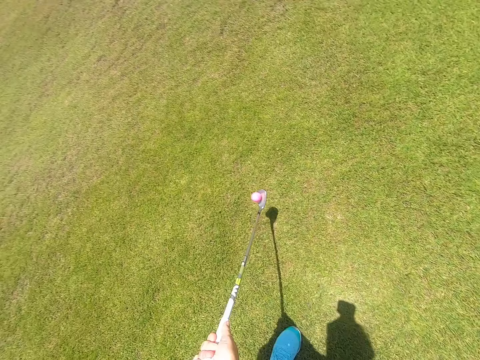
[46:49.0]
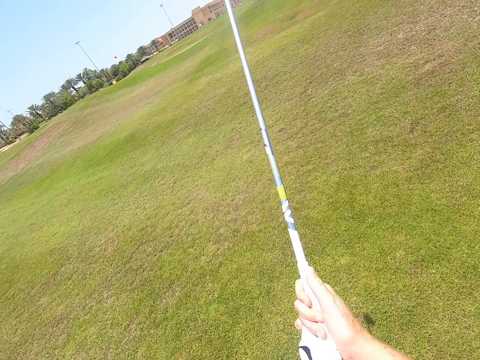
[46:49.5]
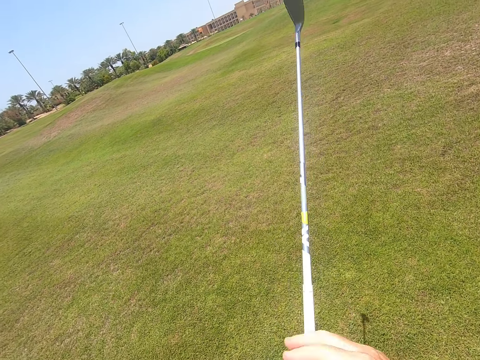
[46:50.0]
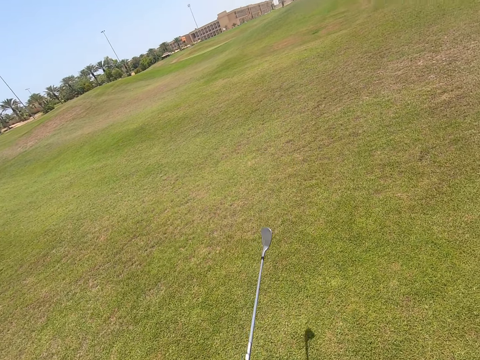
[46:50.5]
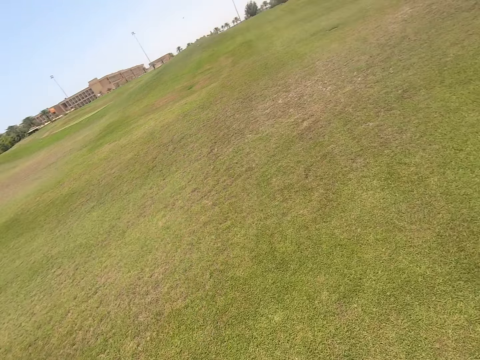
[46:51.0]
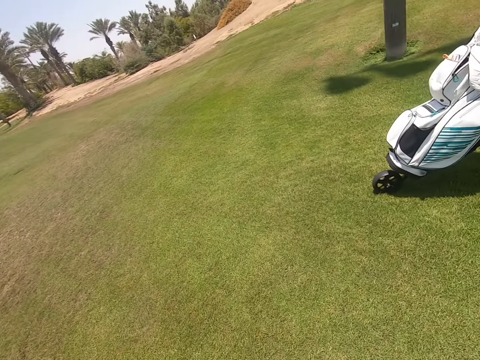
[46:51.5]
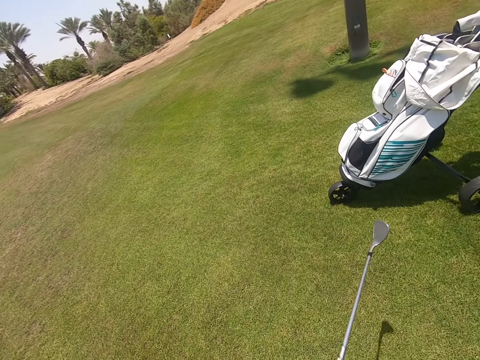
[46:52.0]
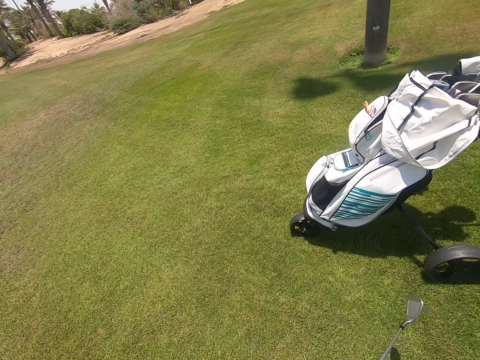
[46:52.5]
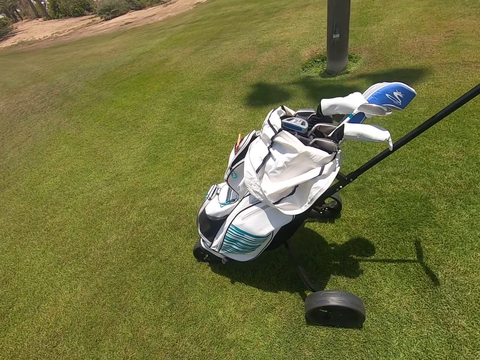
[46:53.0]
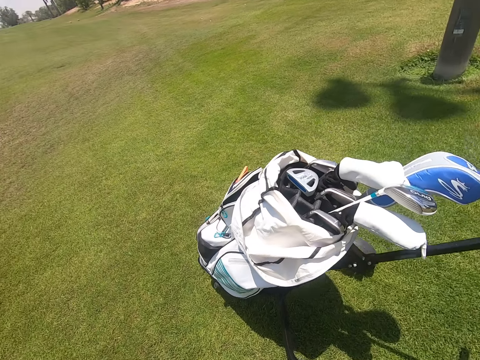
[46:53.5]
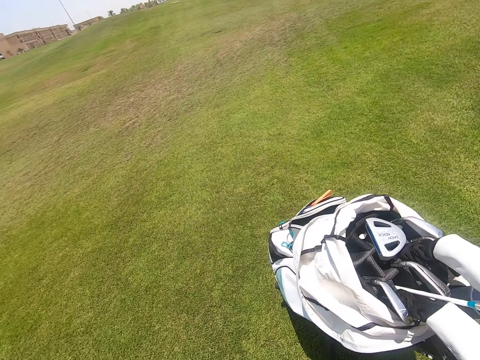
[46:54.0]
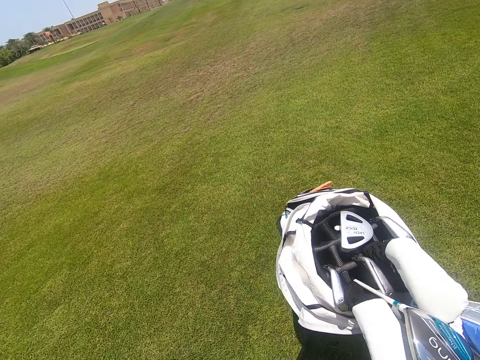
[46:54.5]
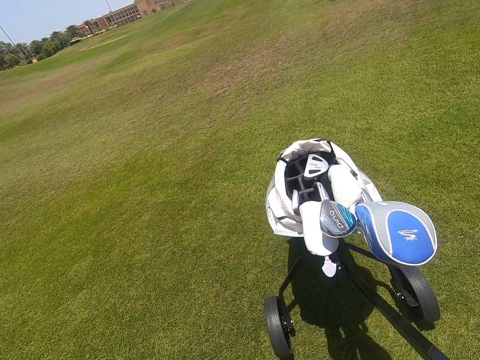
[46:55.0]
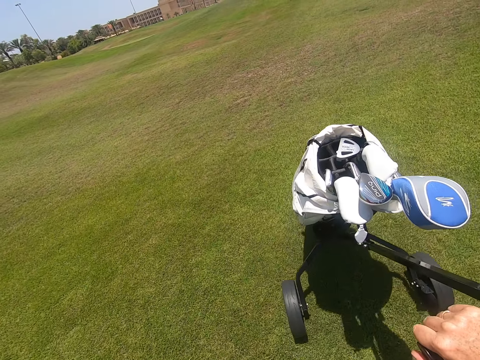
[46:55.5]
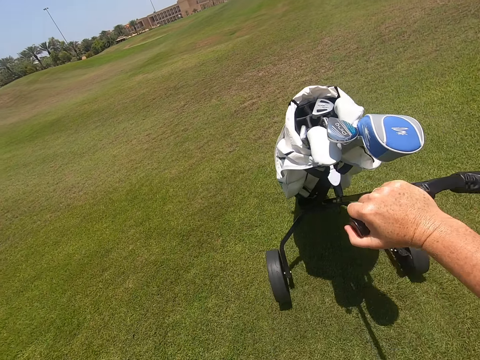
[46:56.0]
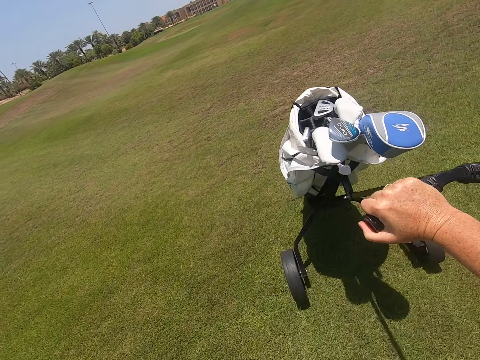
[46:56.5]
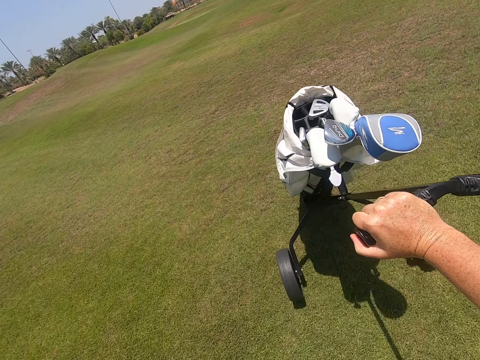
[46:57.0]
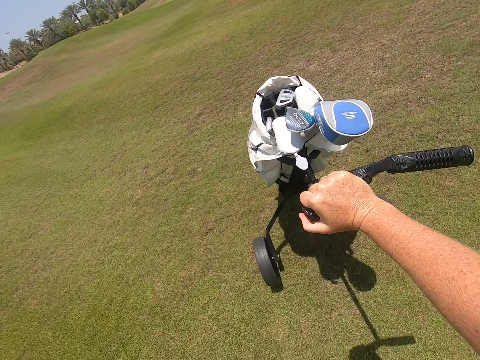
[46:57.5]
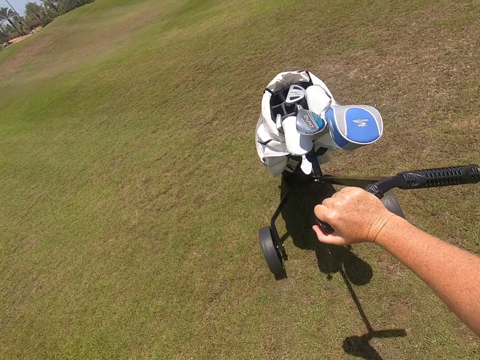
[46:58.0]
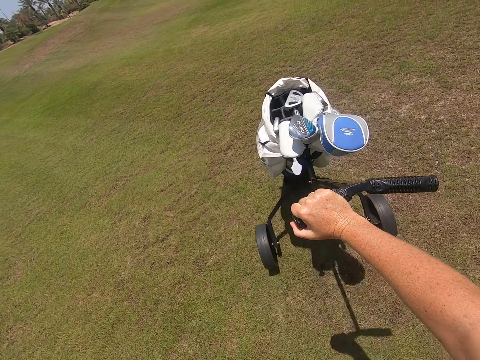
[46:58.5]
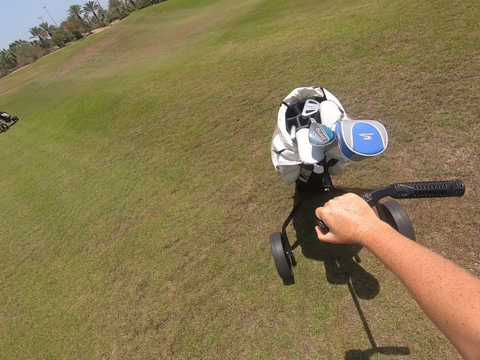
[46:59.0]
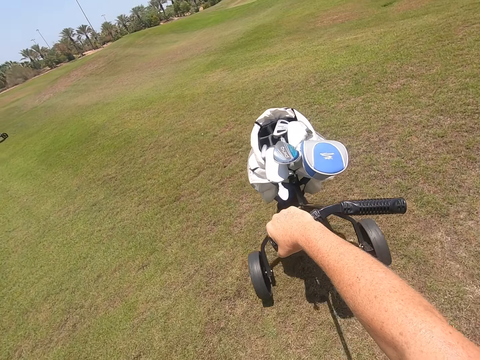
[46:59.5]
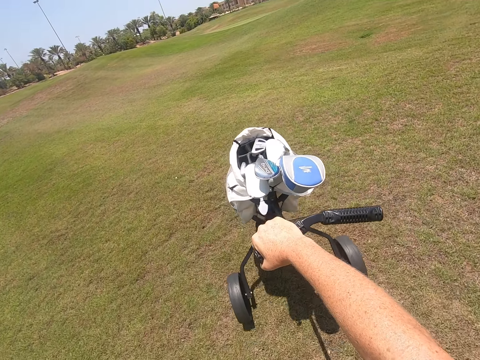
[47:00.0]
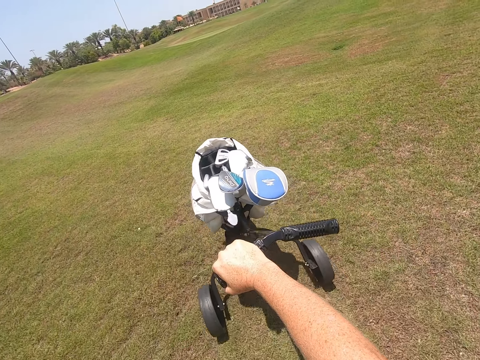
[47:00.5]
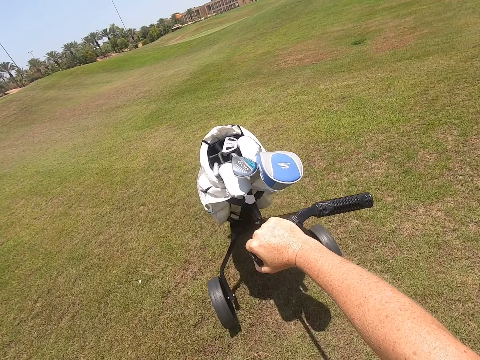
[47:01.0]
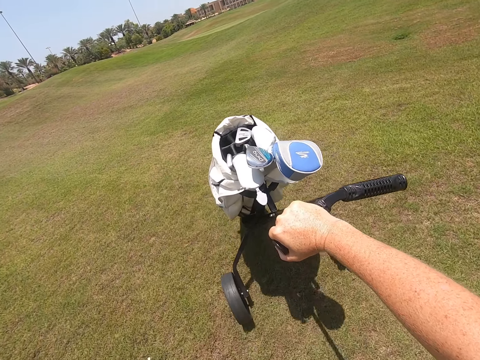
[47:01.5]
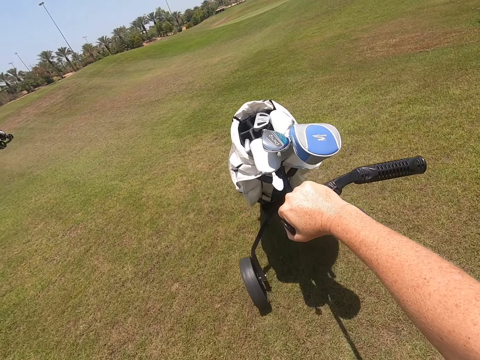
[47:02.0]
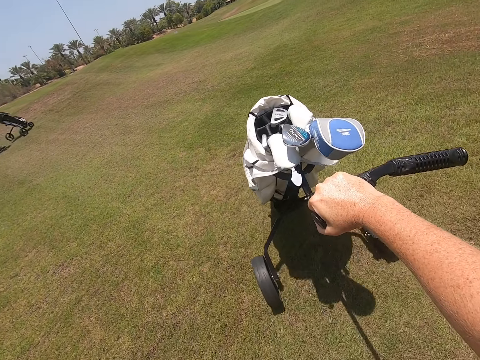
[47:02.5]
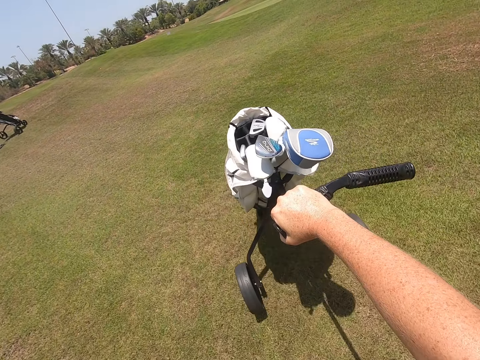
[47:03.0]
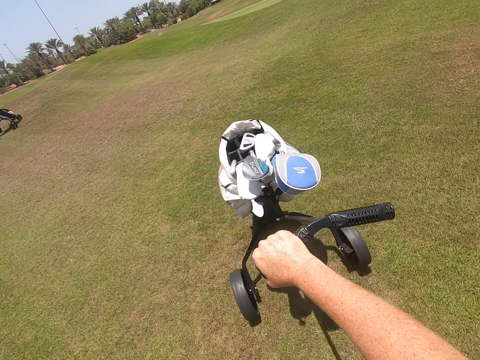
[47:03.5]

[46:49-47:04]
The camera wearer kicks the golf ball with the golf stick. They walk around the golf course. They move the golf cart bag around the golf course. They put a hockey stick in the golf bag.

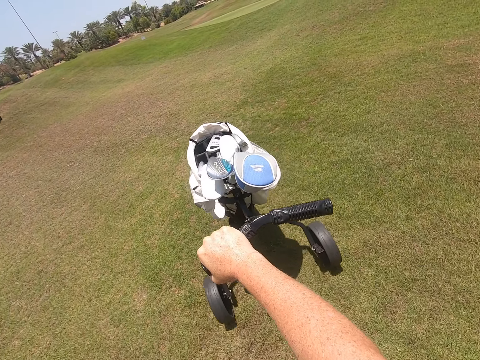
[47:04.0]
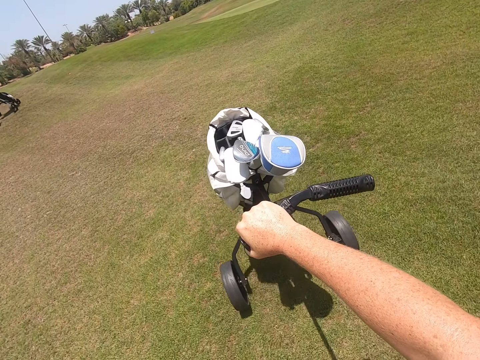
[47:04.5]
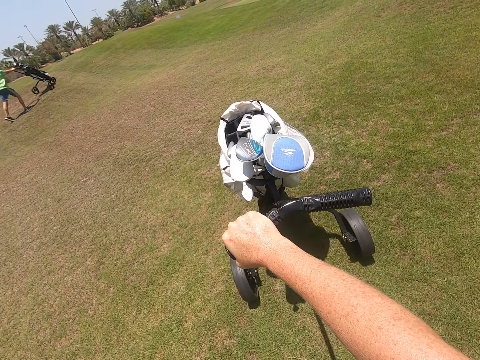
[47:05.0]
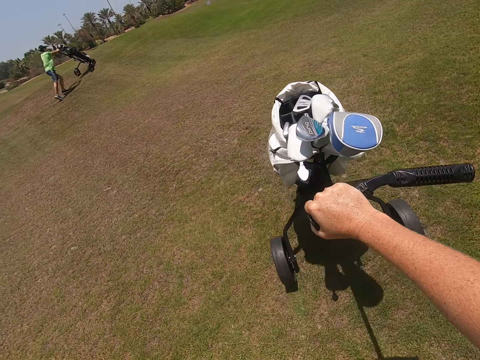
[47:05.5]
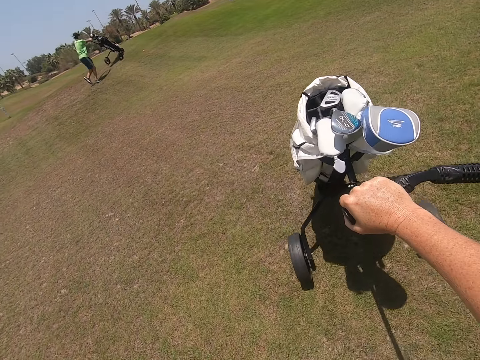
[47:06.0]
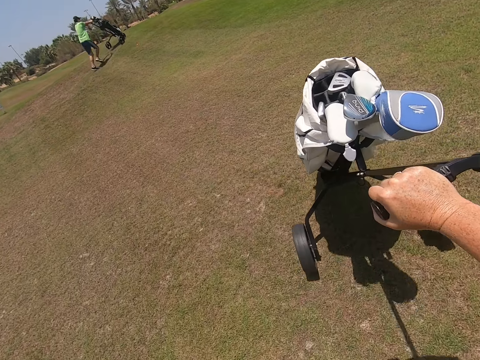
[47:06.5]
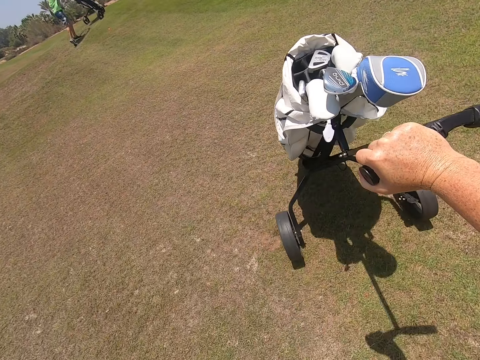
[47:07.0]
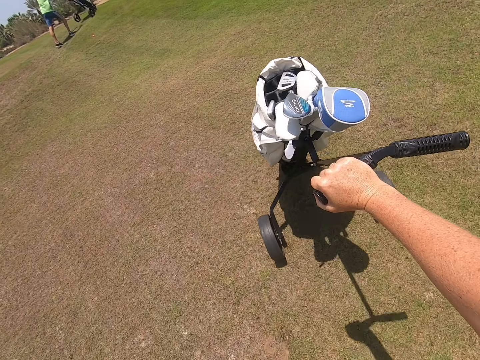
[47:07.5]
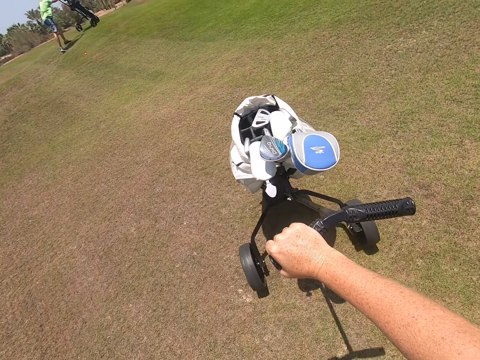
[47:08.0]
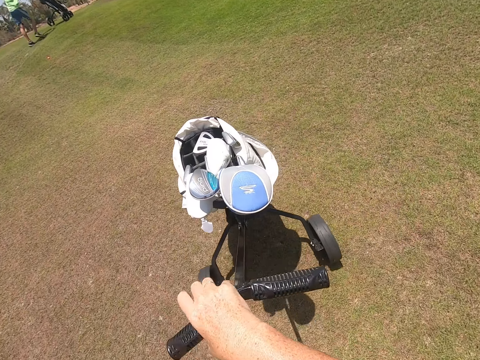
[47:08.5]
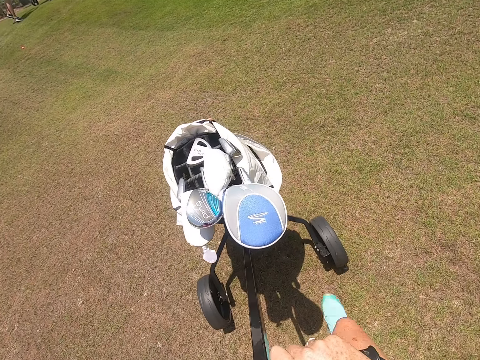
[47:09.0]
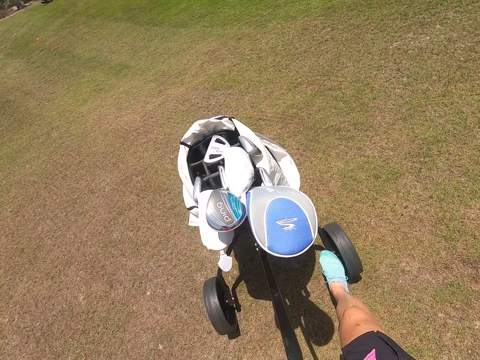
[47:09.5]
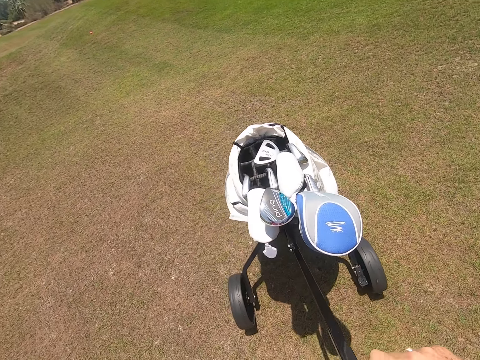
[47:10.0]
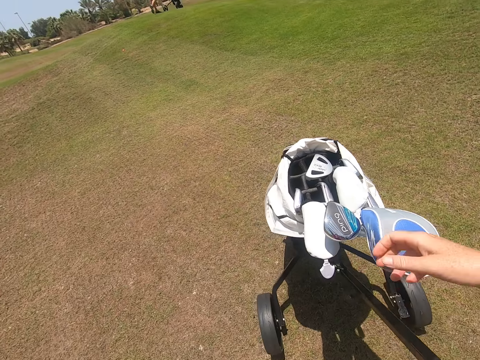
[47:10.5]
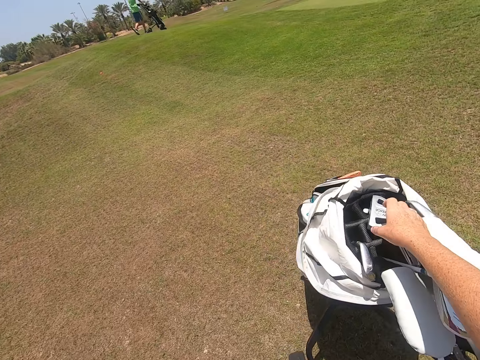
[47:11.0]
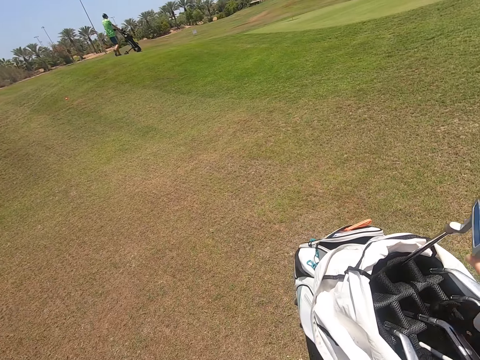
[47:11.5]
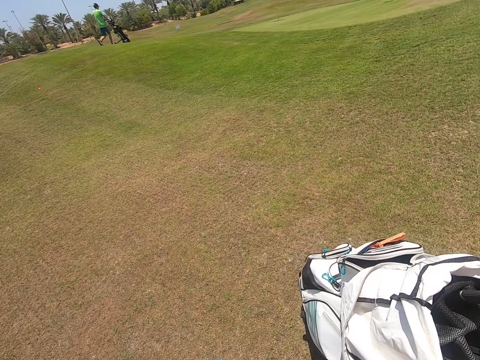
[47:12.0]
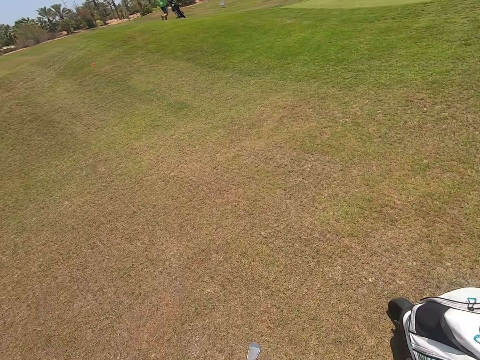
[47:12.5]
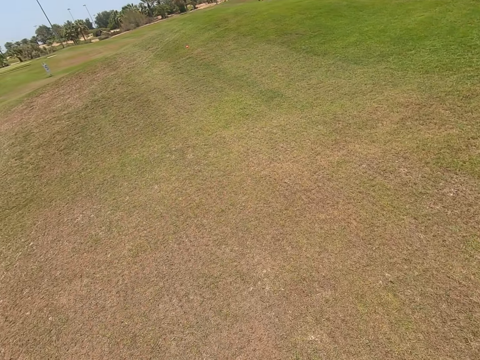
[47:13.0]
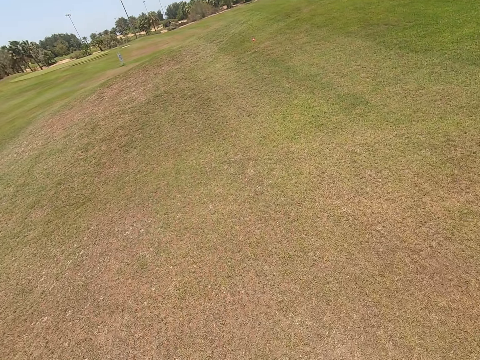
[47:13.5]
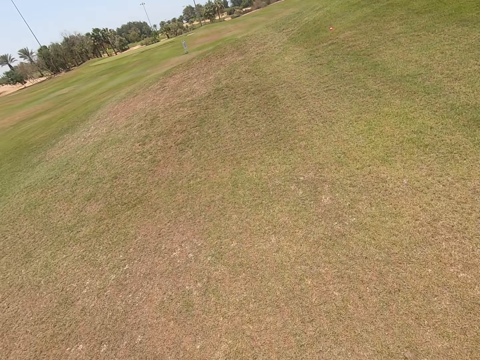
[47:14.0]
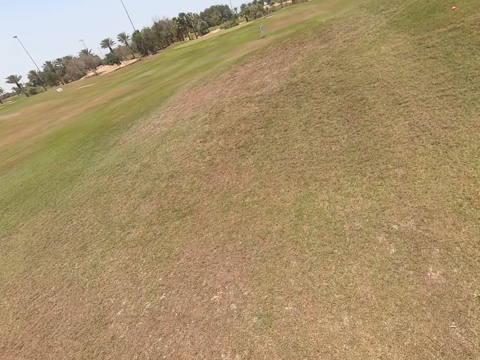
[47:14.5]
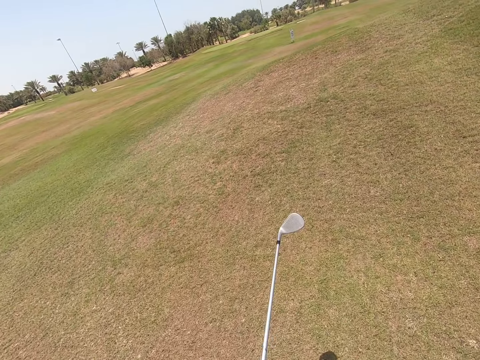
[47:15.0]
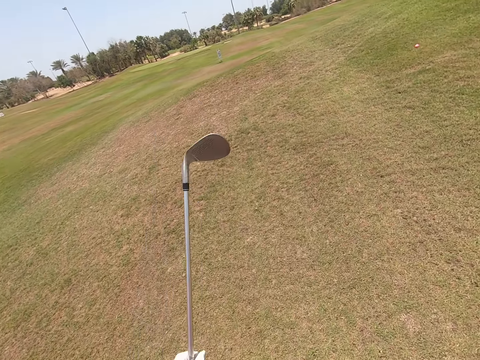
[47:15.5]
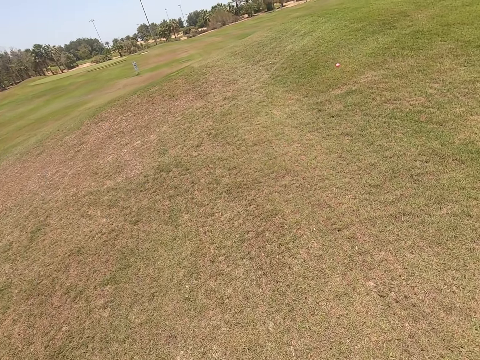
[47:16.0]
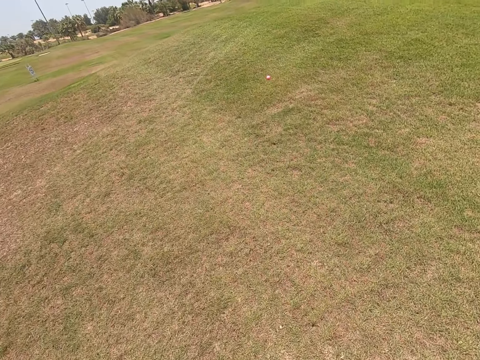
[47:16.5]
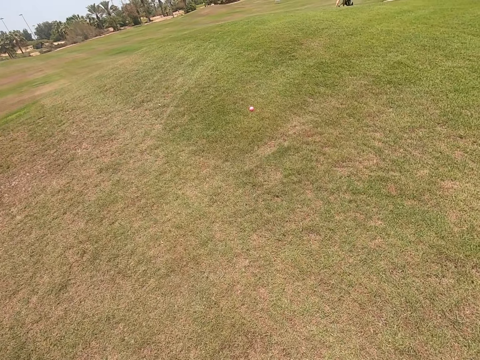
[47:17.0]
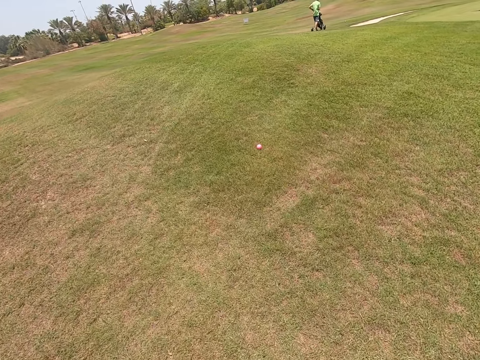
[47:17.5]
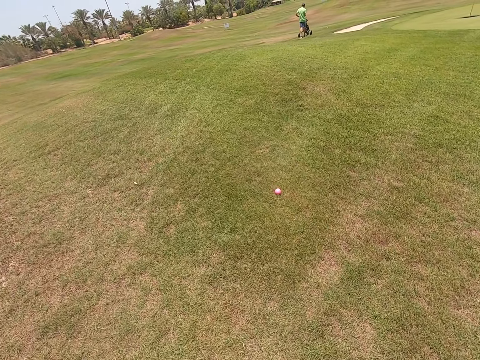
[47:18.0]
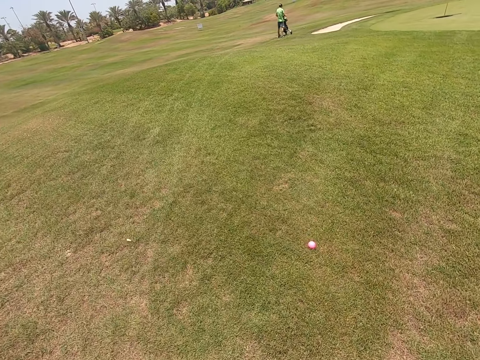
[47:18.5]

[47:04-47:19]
The camera wearer places a foot on the golf cart bag wheel. They pick a golf stick from the golf cart bag. They walk around the golf course. They move the golf stick. They walk around the golf course.
